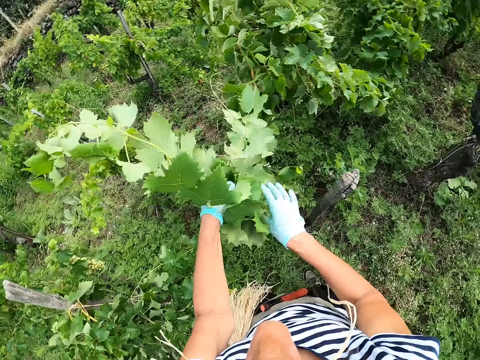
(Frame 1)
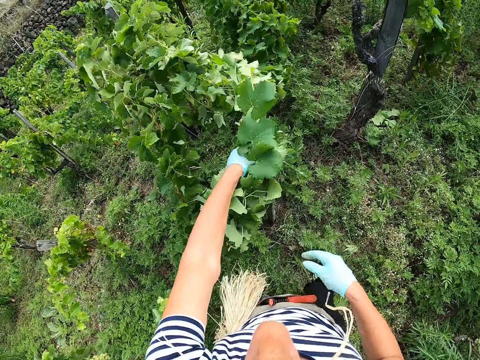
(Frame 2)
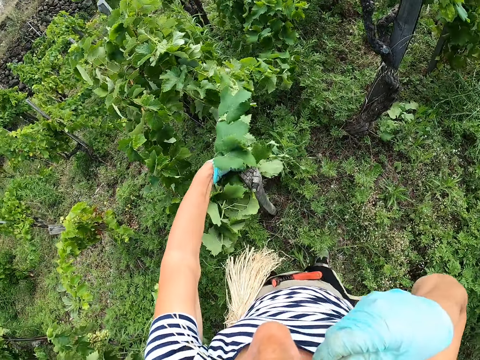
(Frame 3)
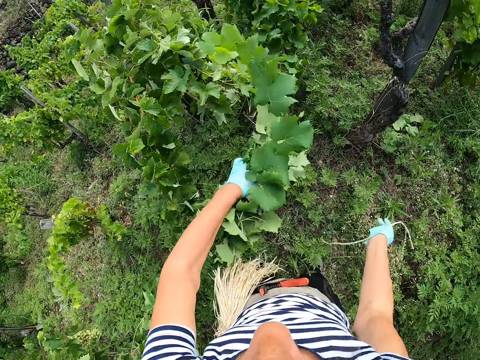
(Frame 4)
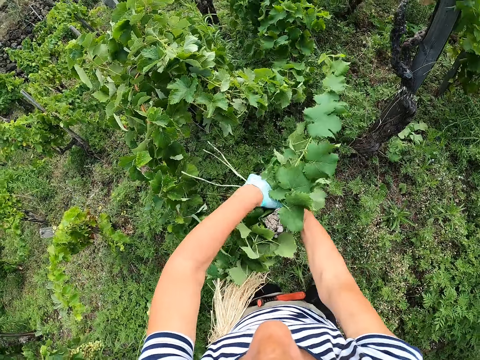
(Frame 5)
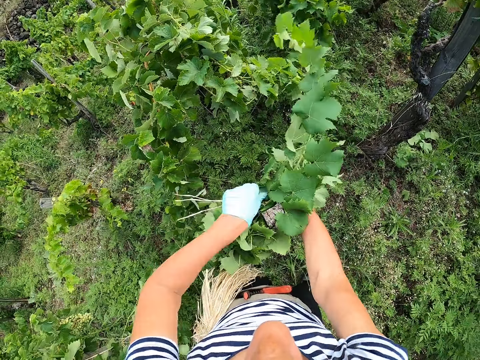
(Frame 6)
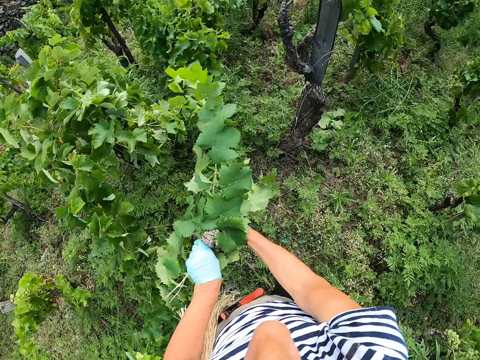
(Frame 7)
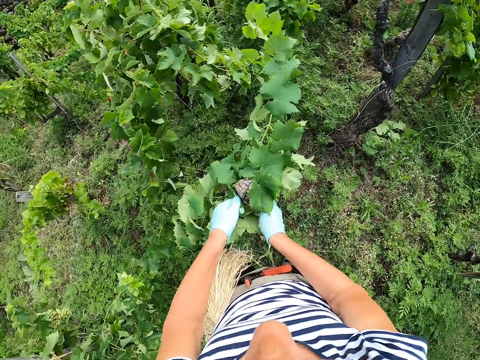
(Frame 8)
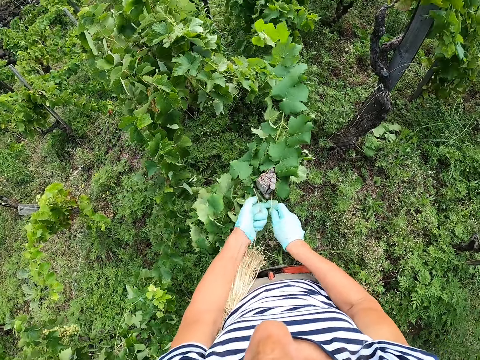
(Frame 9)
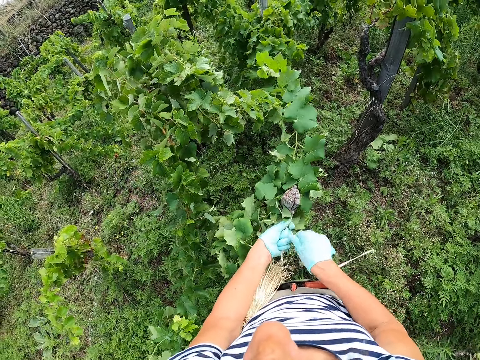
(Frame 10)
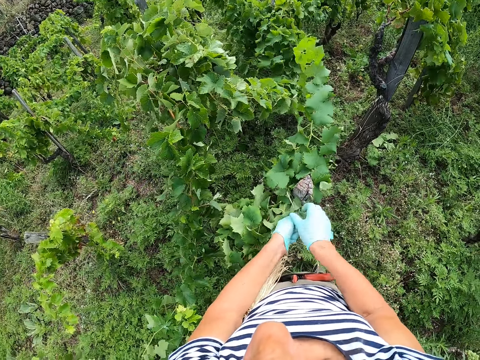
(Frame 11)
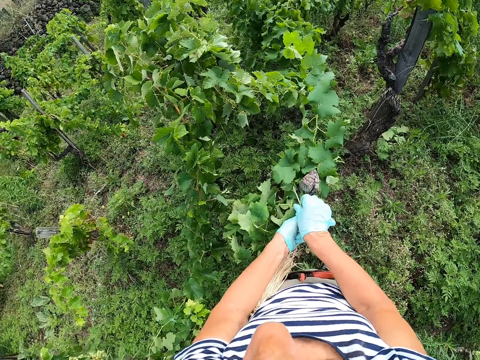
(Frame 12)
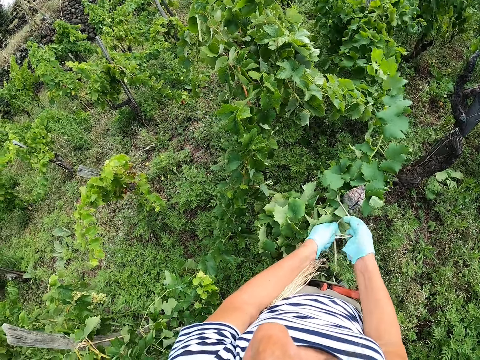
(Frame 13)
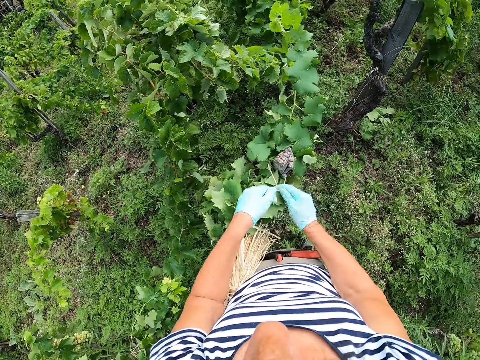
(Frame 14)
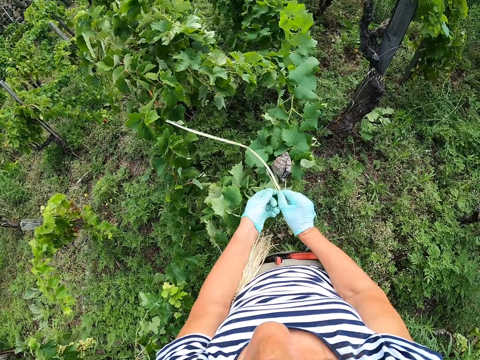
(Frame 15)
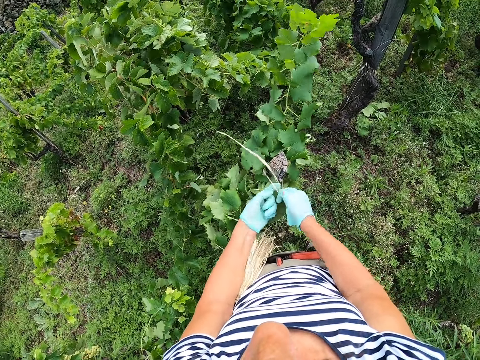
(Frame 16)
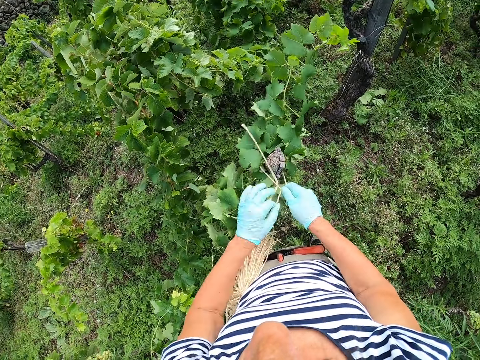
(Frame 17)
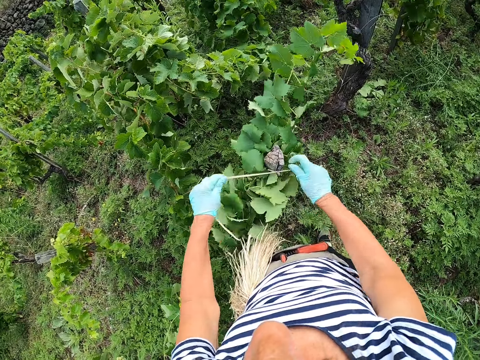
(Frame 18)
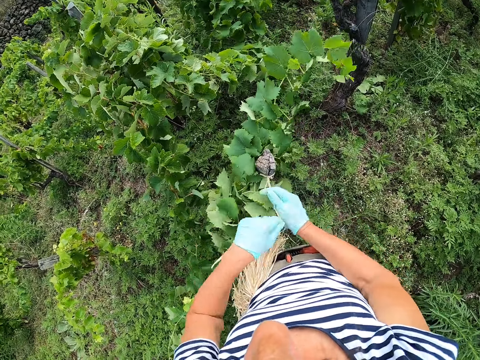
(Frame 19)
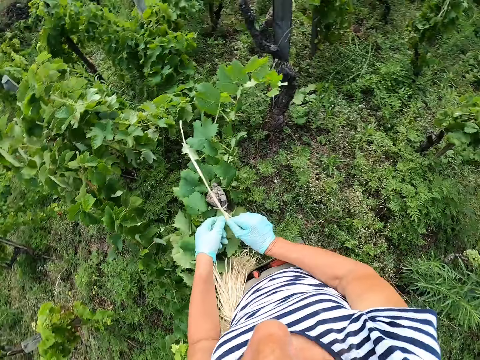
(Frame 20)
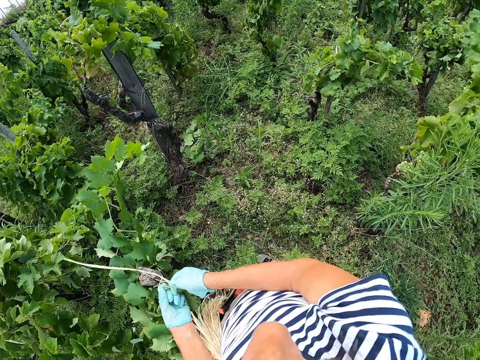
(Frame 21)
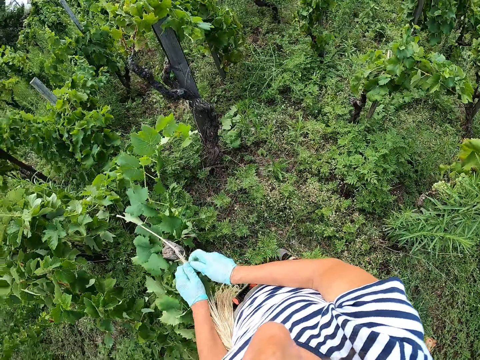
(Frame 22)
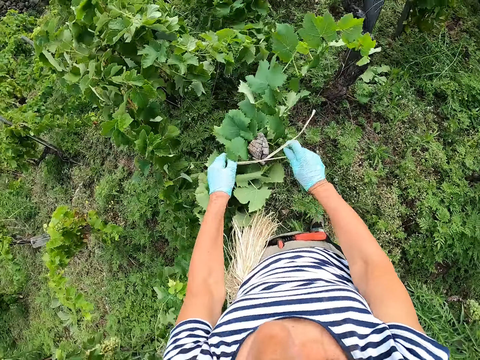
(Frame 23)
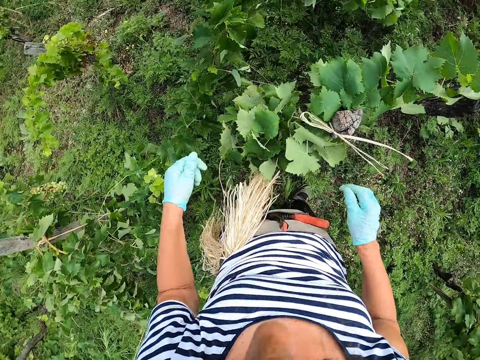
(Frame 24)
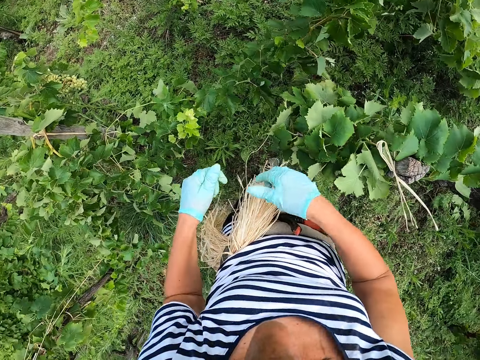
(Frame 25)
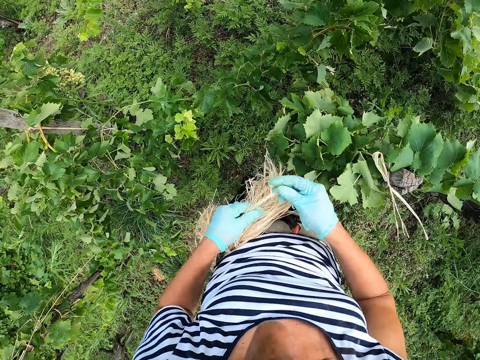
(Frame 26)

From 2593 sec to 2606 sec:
The camera wearer ties the plant to a pole with a string. They tie the plant to the pole with the string again.

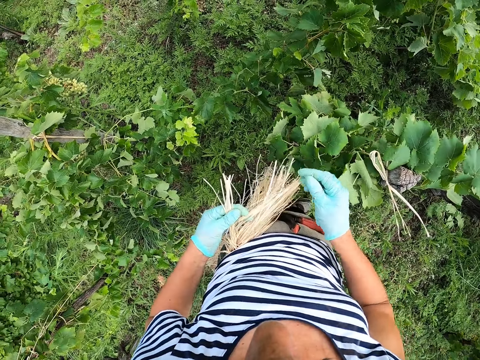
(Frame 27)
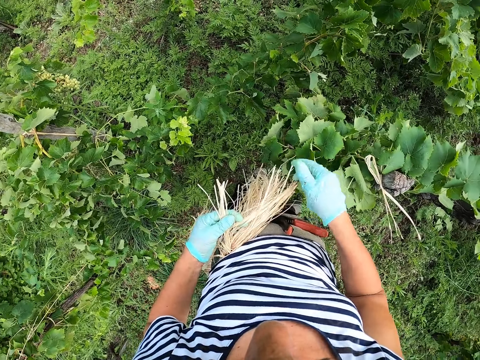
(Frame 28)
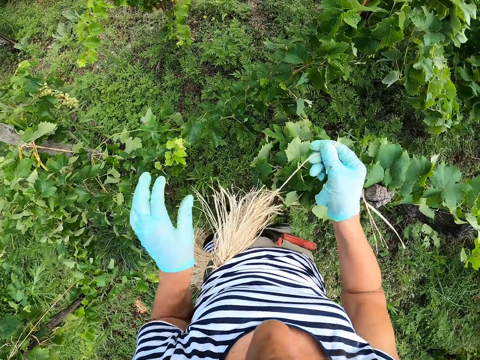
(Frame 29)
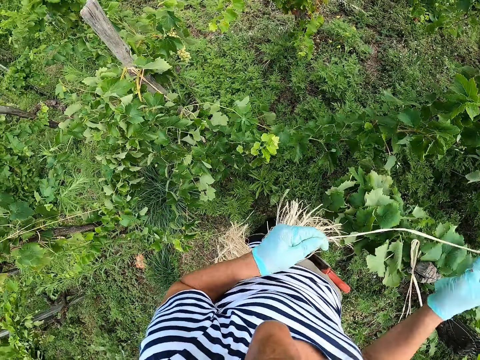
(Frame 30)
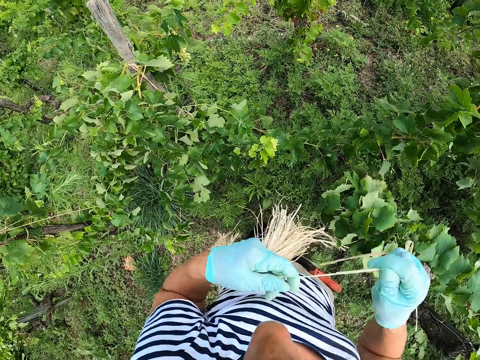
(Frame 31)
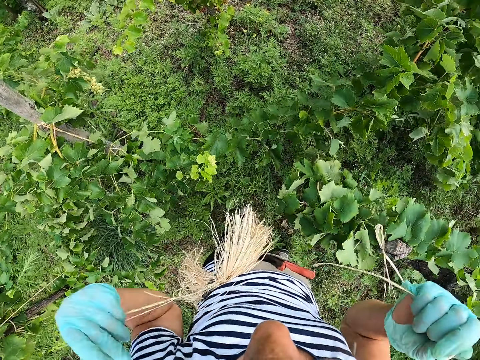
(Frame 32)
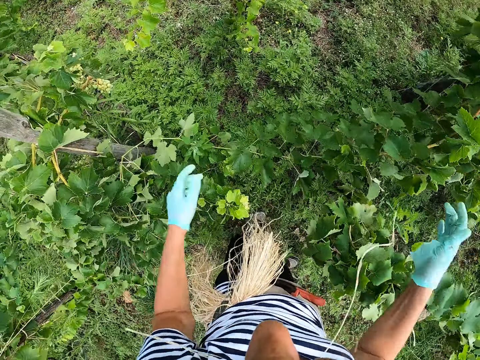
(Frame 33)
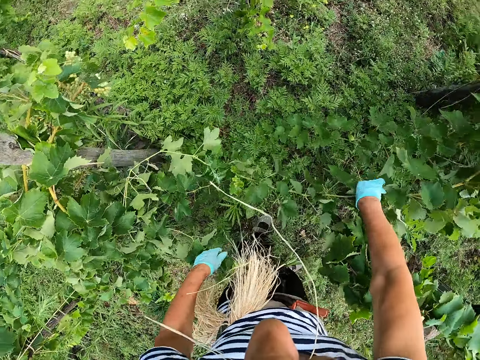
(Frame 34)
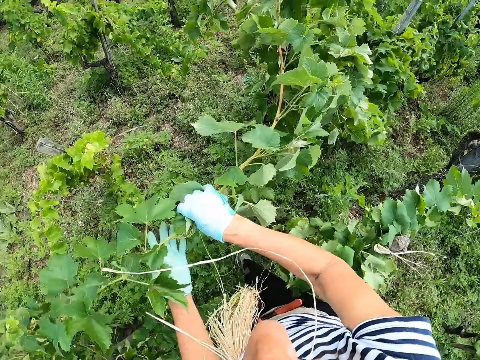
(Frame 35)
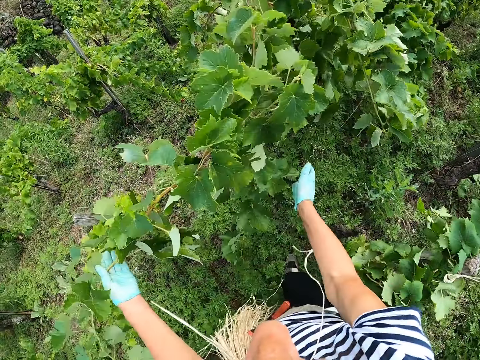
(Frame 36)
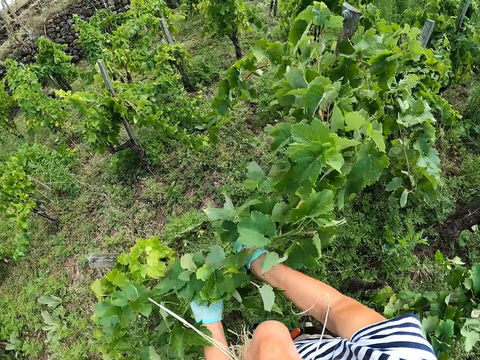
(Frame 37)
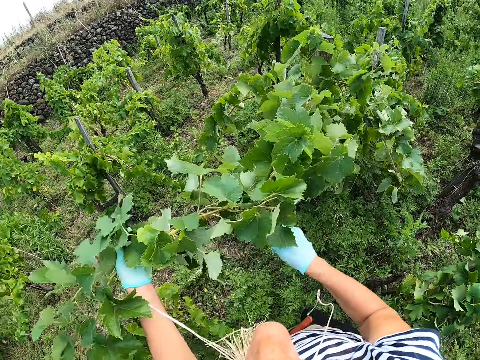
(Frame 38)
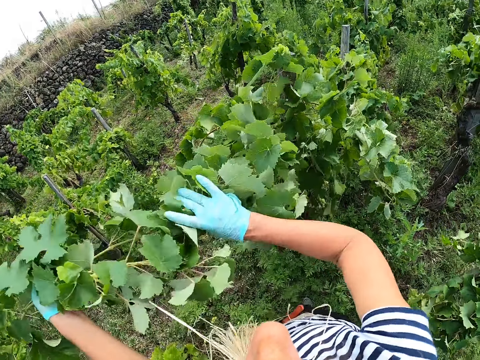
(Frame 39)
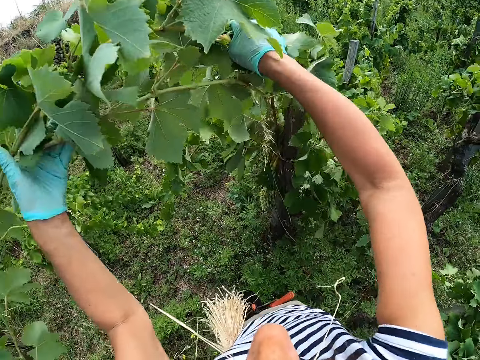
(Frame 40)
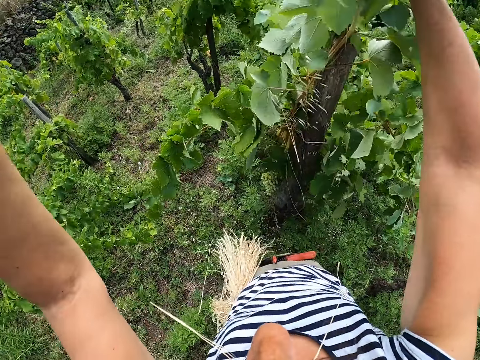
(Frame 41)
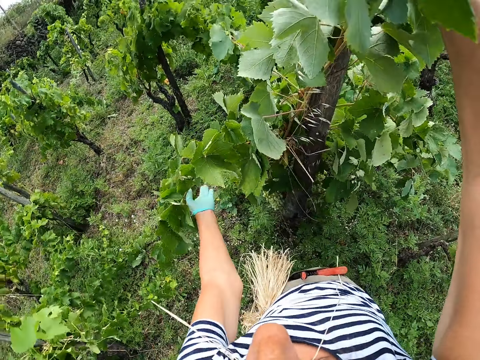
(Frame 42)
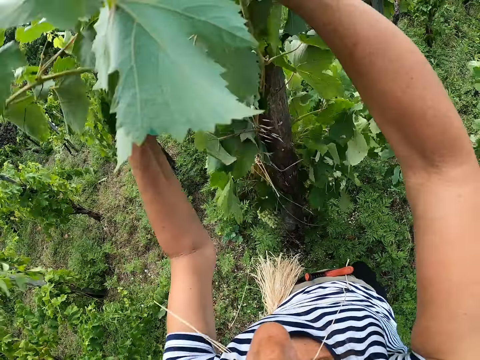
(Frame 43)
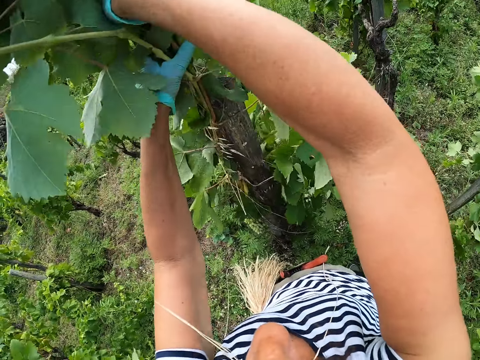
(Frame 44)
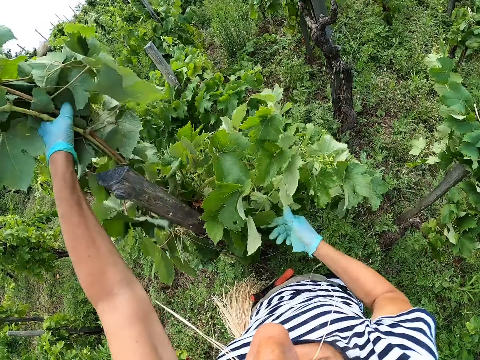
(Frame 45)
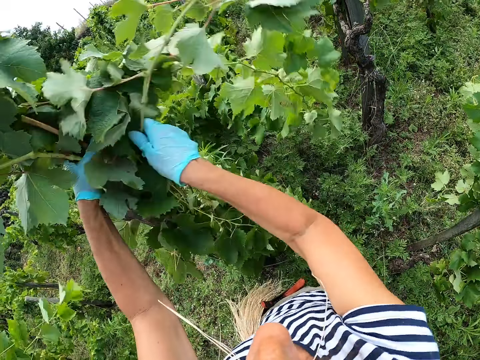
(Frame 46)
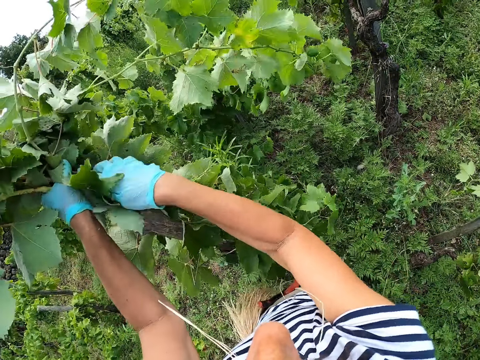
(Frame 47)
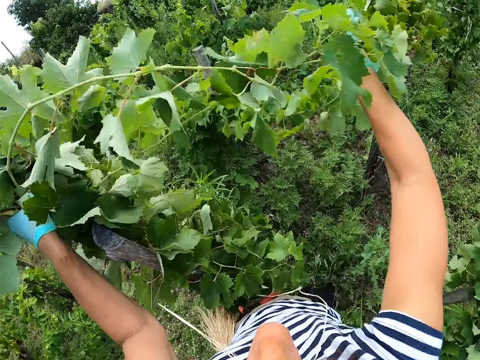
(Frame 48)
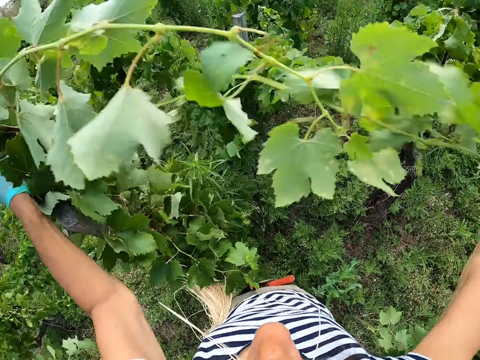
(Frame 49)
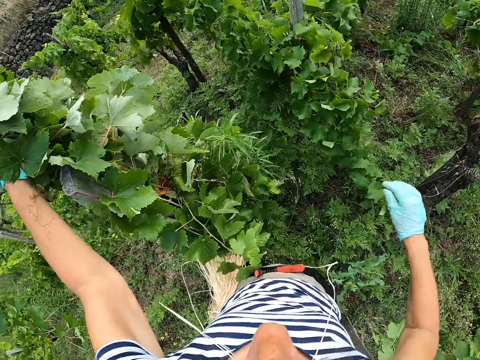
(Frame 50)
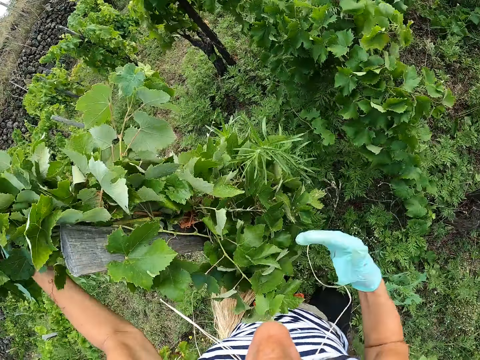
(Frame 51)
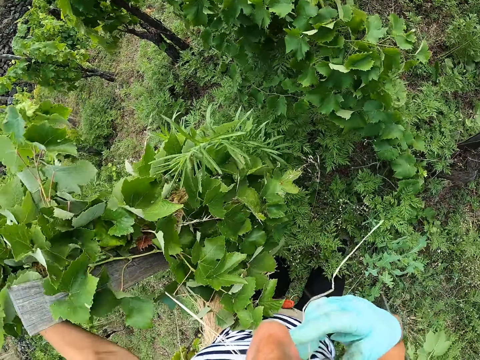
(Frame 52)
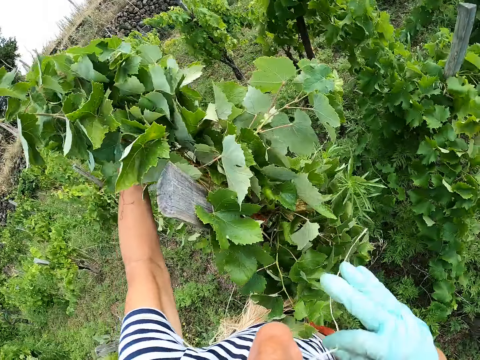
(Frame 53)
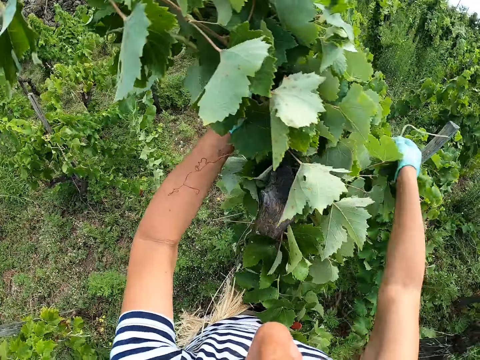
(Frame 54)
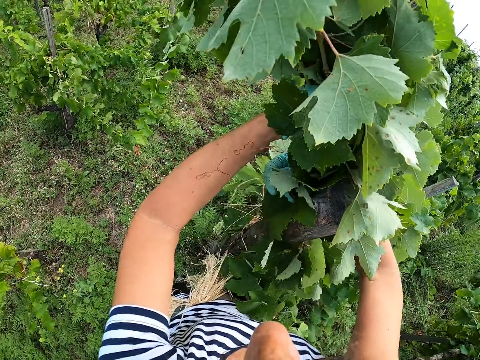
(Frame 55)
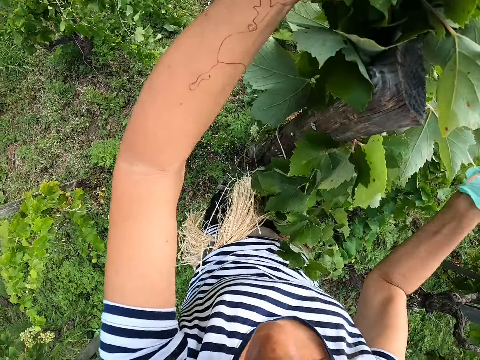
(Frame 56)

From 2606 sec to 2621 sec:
The camera wearer picks a string. They put the string on the mouth. They collect leaves together. They hold the branch. They tie the leaves. They lift the branch.
